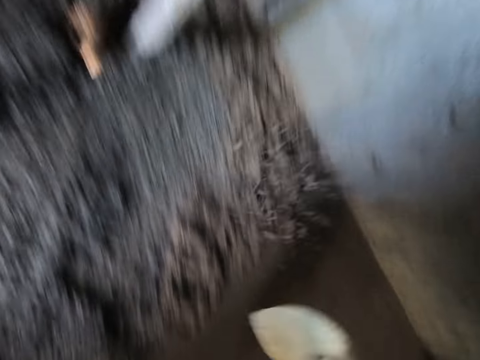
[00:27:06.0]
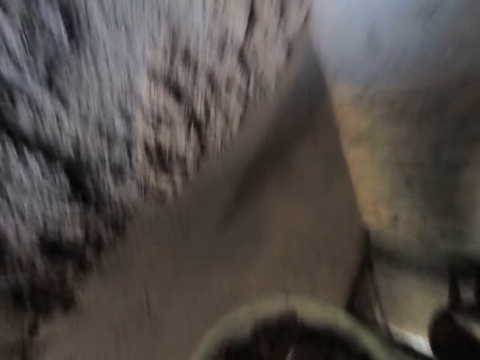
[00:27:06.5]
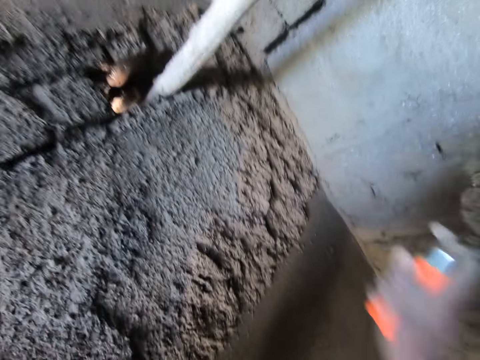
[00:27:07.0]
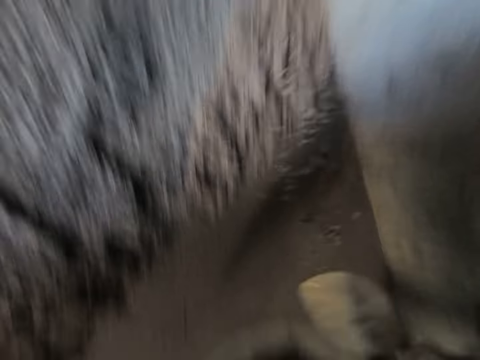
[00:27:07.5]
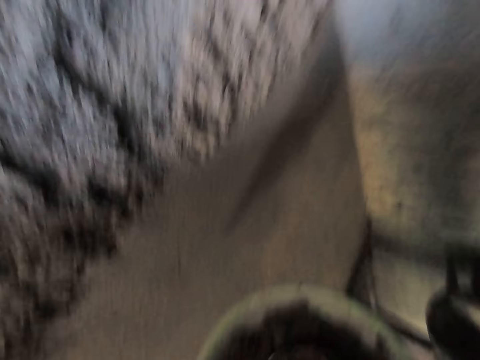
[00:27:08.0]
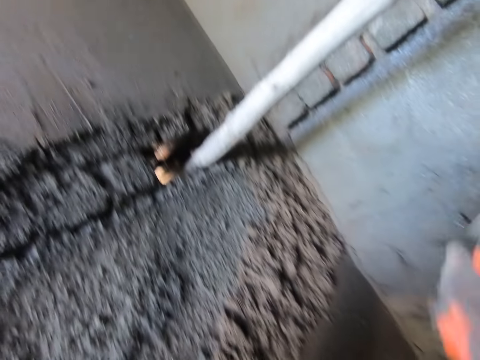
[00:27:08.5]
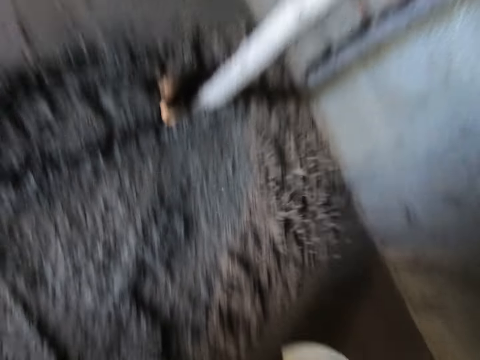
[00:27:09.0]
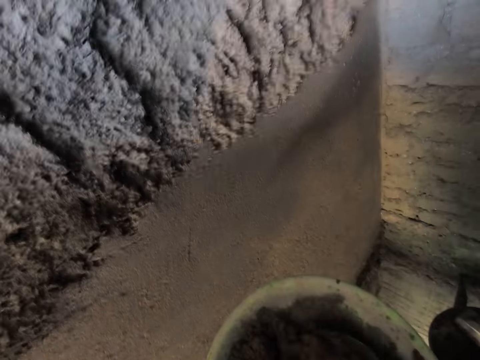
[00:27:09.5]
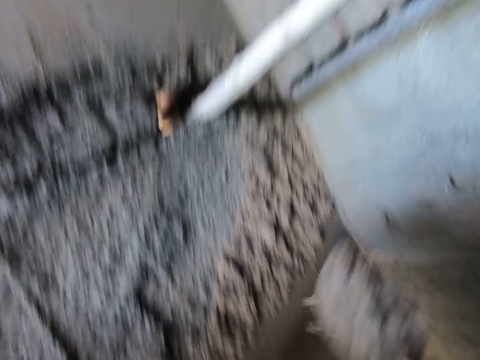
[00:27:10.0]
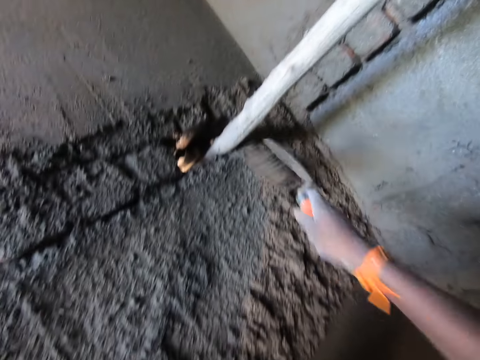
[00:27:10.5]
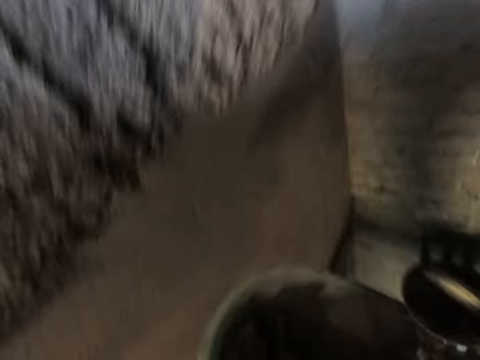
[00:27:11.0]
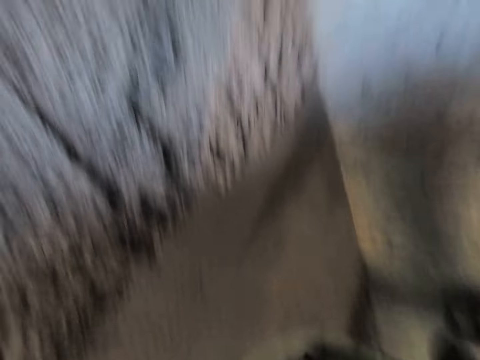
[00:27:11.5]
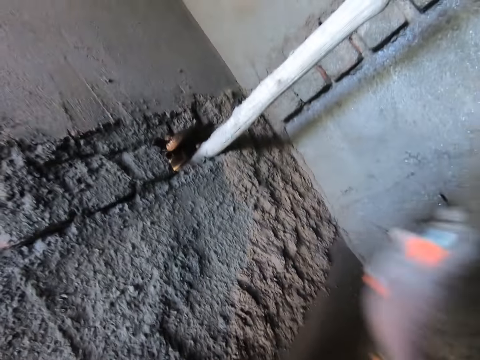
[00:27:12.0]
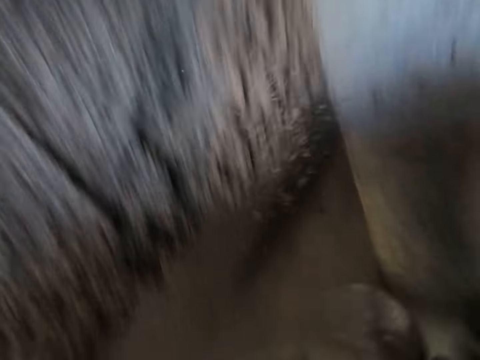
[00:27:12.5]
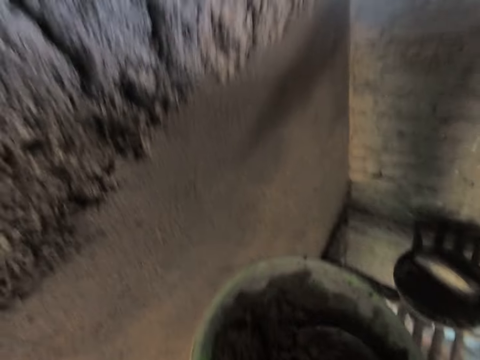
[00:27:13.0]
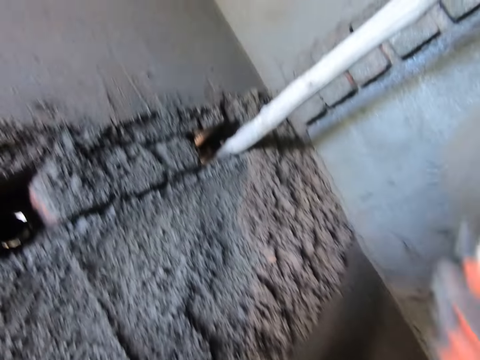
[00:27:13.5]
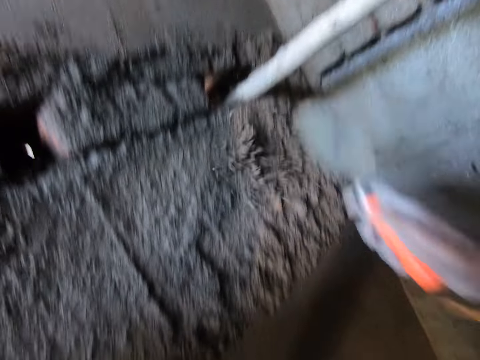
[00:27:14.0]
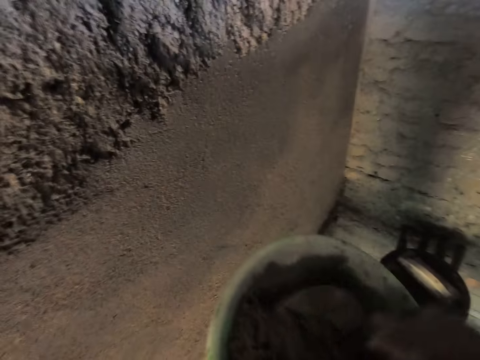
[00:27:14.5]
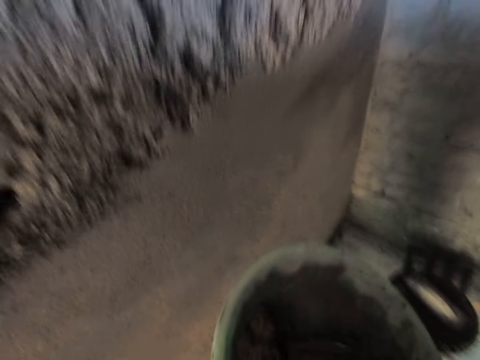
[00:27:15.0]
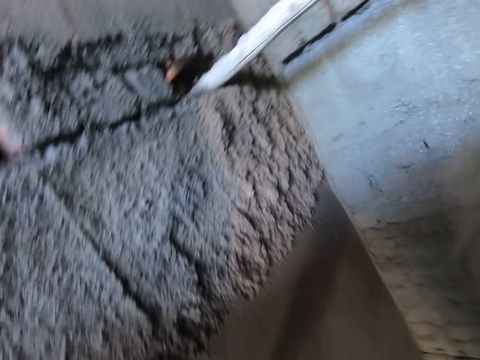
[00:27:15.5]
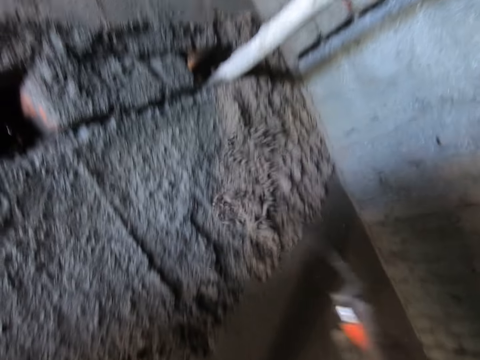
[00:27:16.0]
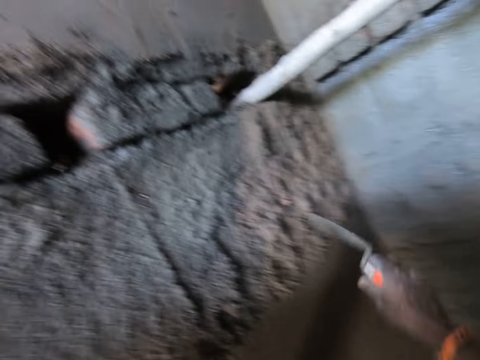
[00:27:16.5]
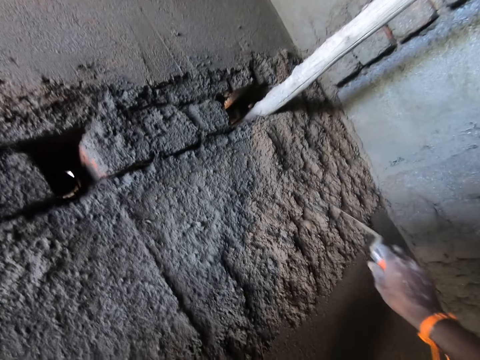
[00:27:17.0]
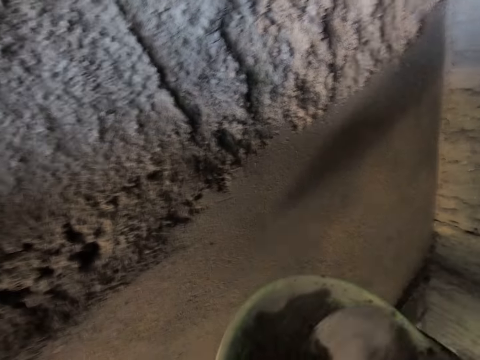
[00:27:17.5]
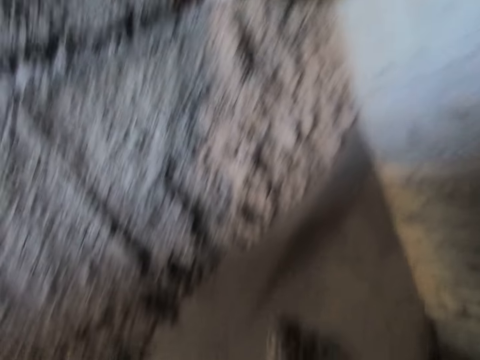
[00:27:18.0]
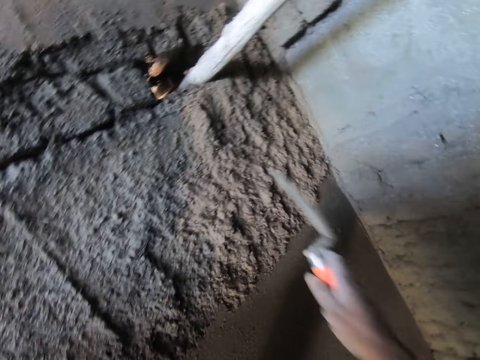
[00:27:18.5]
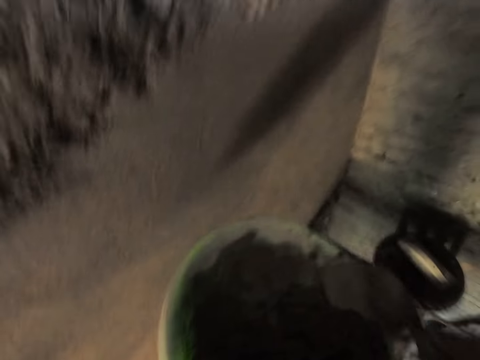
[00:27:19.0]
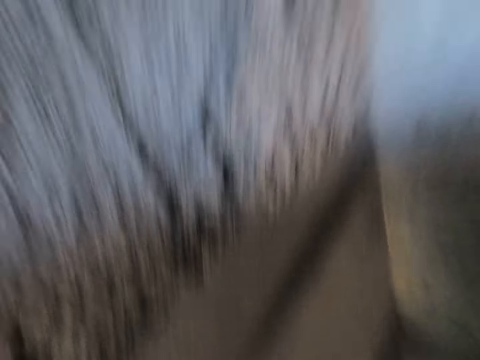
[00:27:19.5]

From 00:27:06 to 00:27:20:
The camera wearer scoops some cement from the bowl with the trowel in his right hand. He flings the cement on the wall with the trowel in his right hand. He scoops some cement from the bowl with the trowel in his right hand. He flings the cement on the wall with the trowel in his right hand. He scoops some cement from the bowl with the trowel in his right hand. He flings the cement on the wall with the trowel in his right hand. He scoops some cement from the bowl with the trowel in his right hand. He flings the cement on the wall with the trowel in his right hand. He scoops some cement from the bowl with the trowel in his right hand. He flings the cement on the wall with the trowel in his right hand. He scoops some cement from the bowl with the trowel in his right hand. He pours the mortar on the wall with the trowel in his right hand. He removes dirt from the mortar on the wall with the trowel in his right hand. He scoops the concrete with the trowel from the container. He pours the mortar on the wall with the trowel in his right hand. He takes some mortar from the bowl in his left hand with the trowel in his right hand.

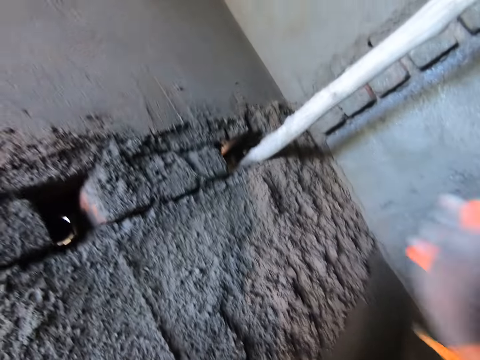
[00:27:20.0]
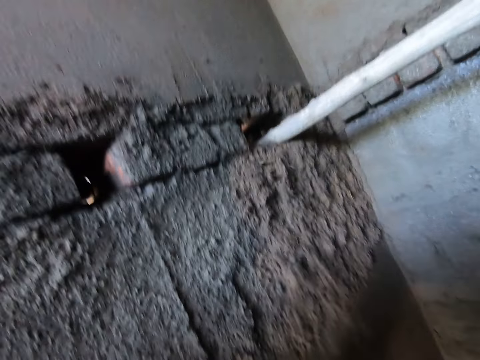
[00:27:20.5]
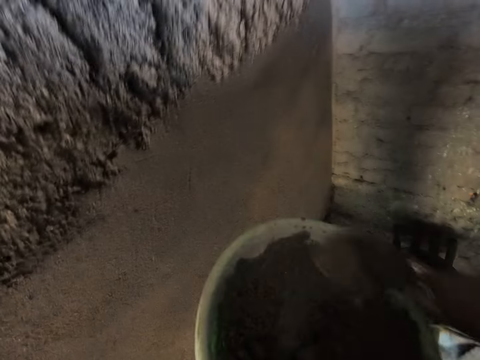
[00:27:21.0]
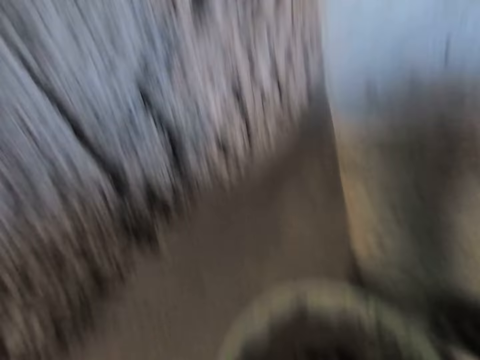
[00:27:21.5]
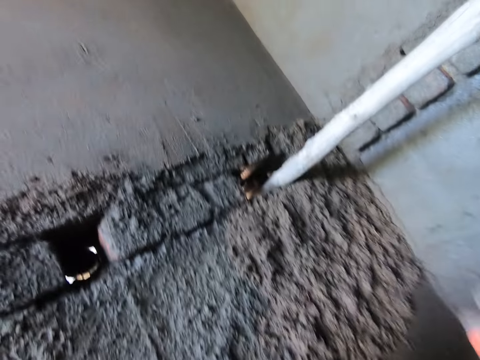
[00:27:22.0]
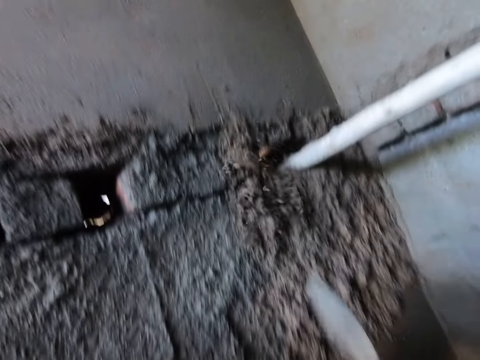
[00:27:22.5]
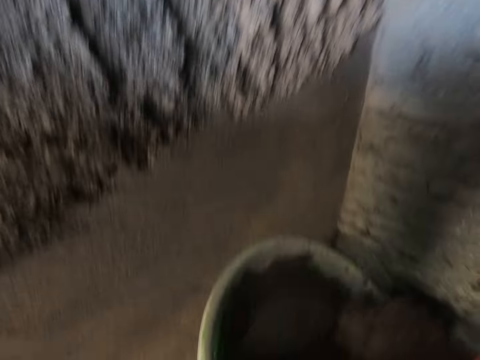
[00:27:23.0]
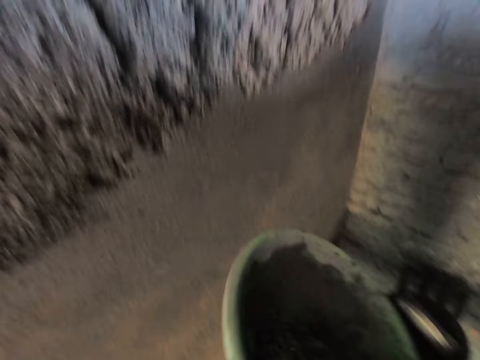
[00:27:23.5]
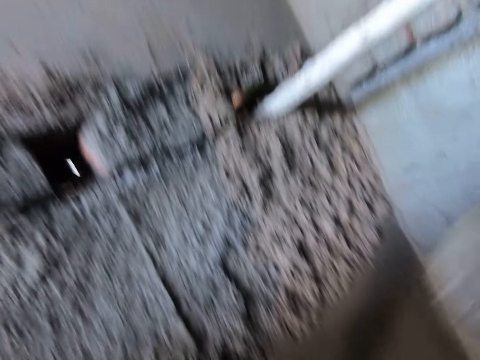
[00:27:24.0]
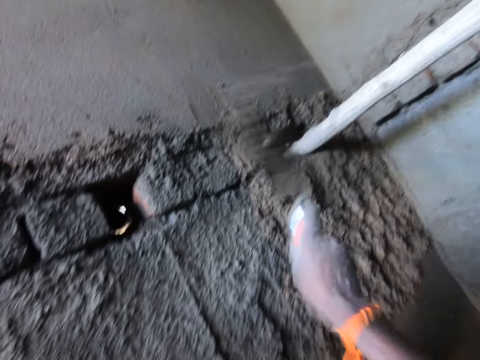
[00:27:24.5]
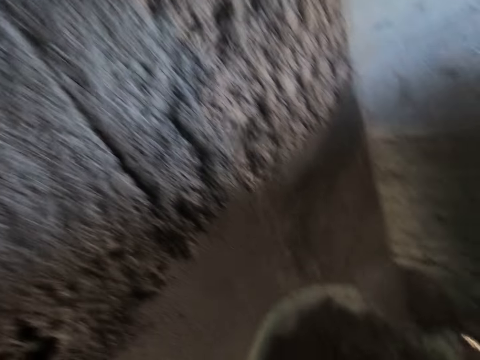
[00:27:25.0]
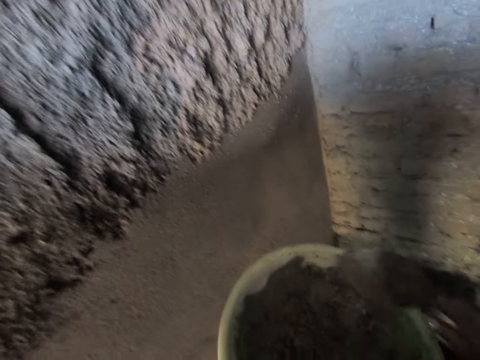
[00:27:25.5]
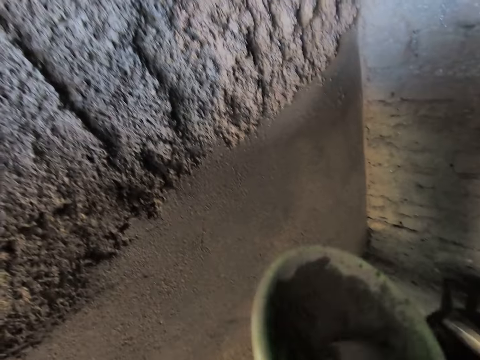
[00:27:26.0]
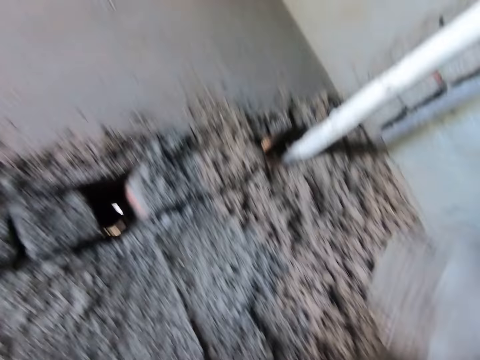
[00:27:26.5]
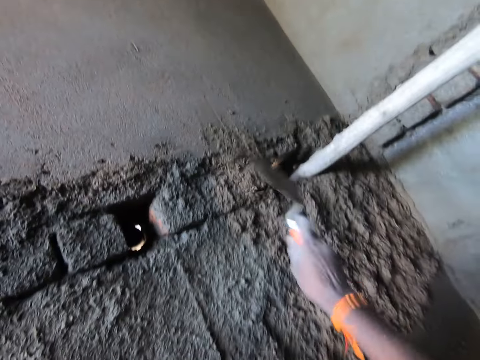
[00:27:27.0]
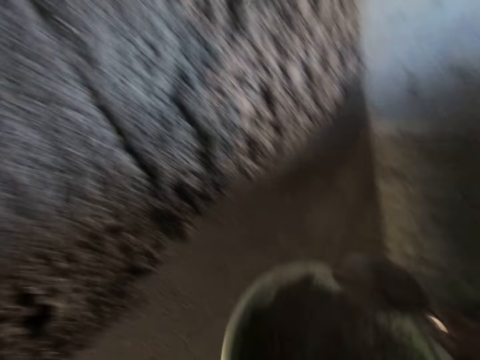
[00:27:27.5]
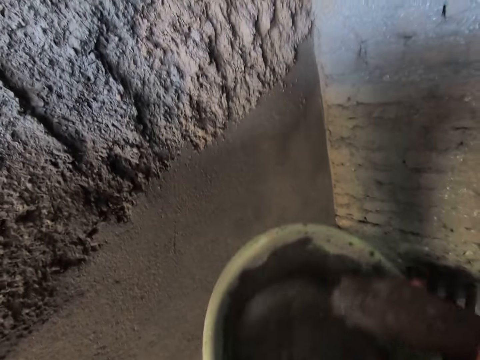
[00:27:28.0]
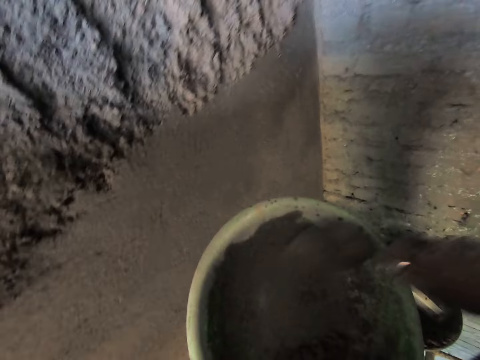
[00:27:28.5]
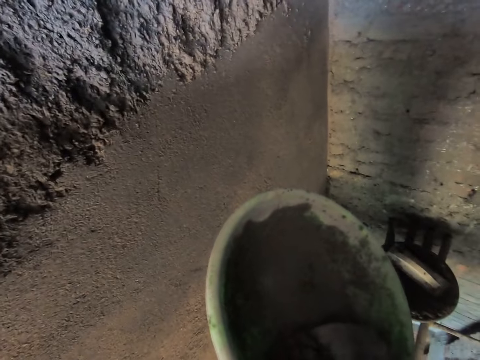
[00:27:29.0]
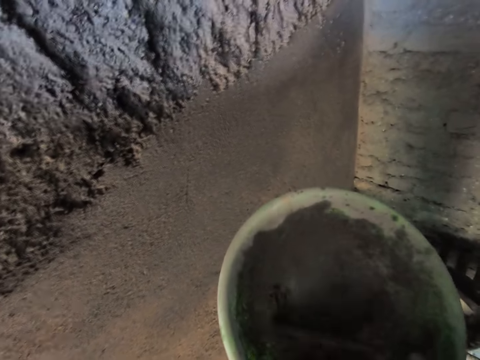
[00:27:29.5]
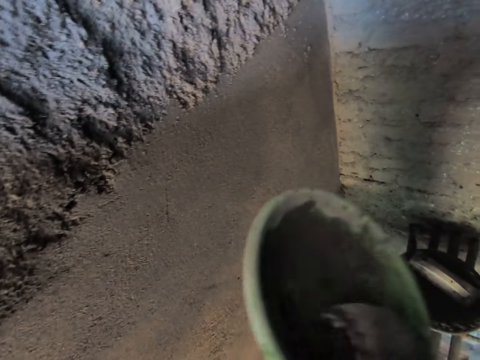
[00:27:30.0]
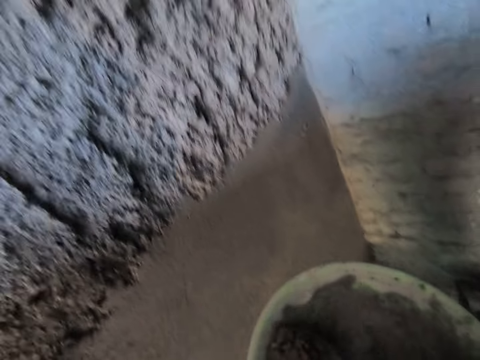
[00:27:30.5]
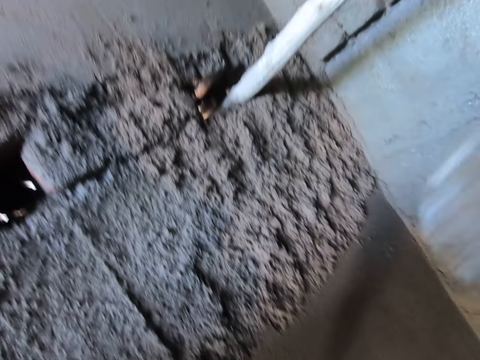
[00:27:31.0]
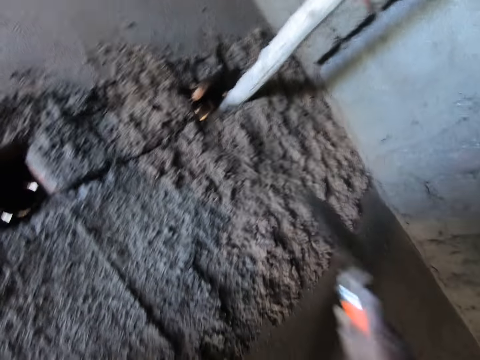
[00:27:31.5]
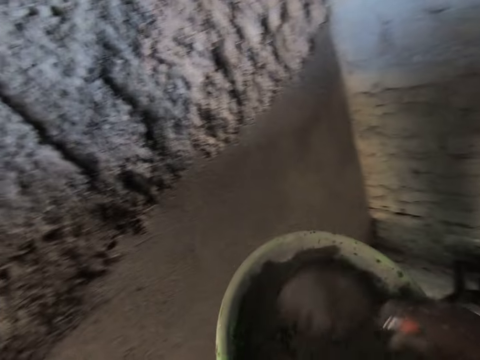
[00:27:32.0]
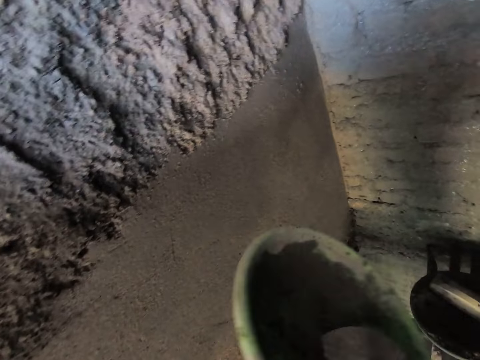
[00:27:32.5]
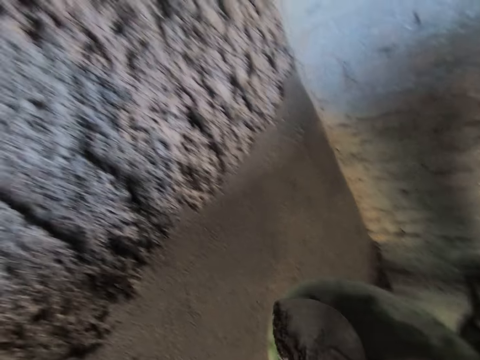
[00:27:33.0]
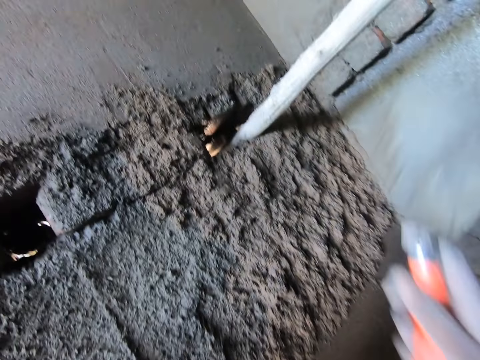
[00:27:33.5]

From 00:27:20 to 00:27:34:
The camera wearer pours the mortar on the wall with the trowel in his right hand. He takes some mortar from the bowl in his left hand with the trowel in his right hand. He pours the mortar on the wall with the trowel in his right hand. He takes some mortar from the bowl in his left hand with the trowel in his right hand. He pours the mortar on the wall with the trowel in his right hand. He takes some mortar from the bowl in his left hand with the trowel in his right hand. He pours the mortar on the wall with the trowel in his right hand. He takes some mortar from the bowl in his left hand with the trowel in his right hand. He pours the mortar on the wall with the trowel in his right hand. He scoops the concrete with the trowel from the container.
